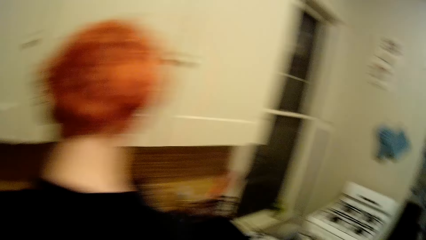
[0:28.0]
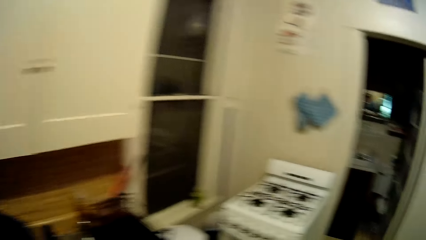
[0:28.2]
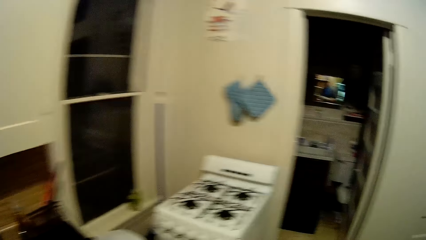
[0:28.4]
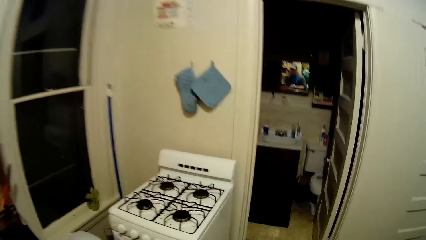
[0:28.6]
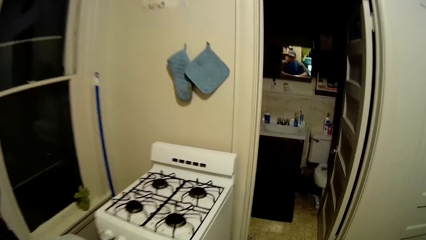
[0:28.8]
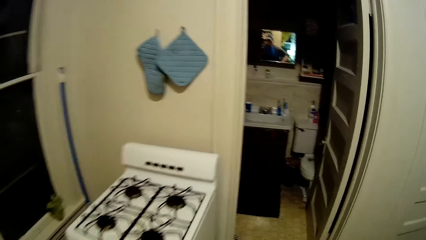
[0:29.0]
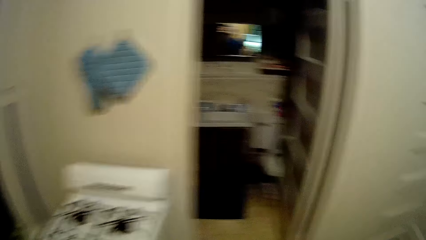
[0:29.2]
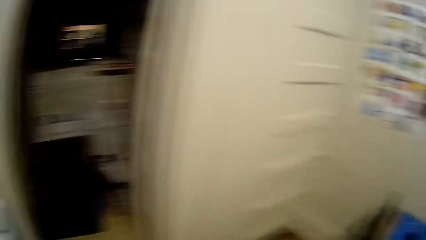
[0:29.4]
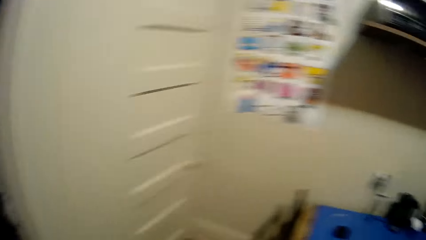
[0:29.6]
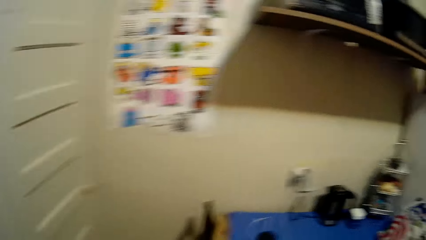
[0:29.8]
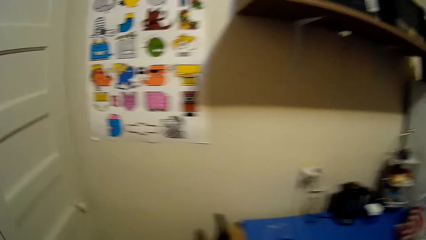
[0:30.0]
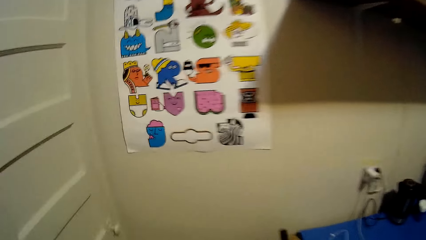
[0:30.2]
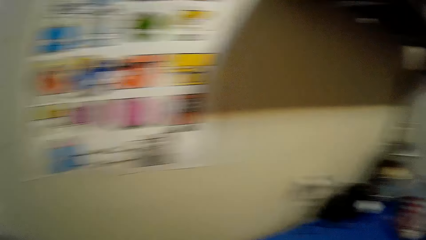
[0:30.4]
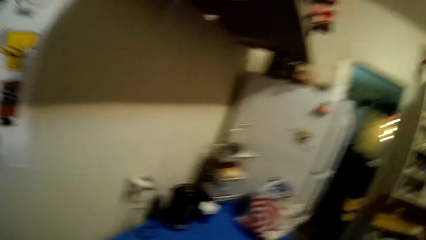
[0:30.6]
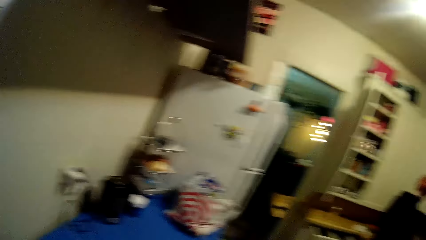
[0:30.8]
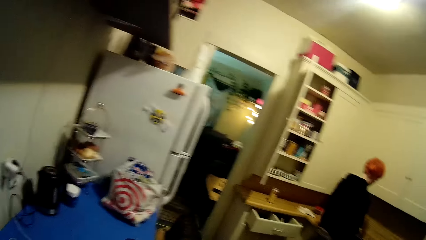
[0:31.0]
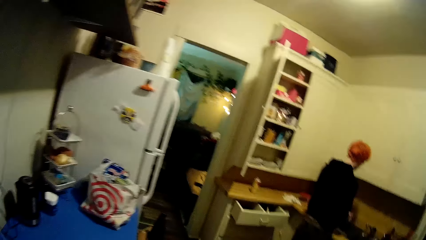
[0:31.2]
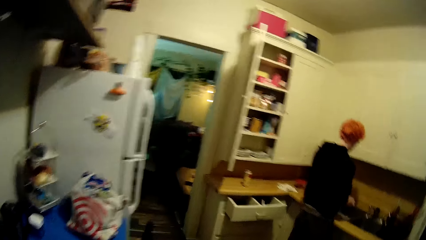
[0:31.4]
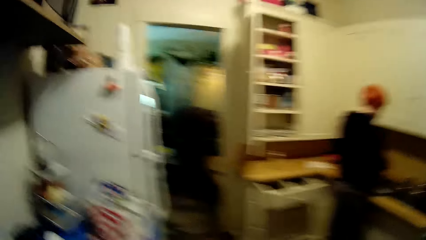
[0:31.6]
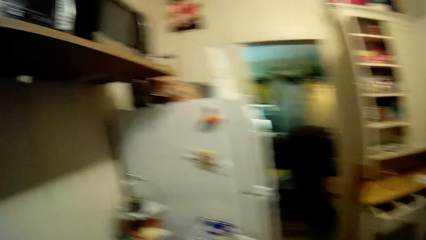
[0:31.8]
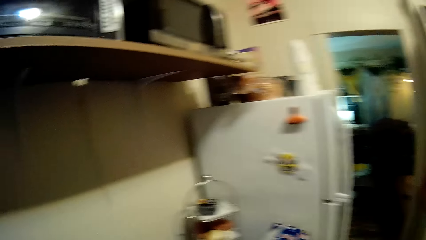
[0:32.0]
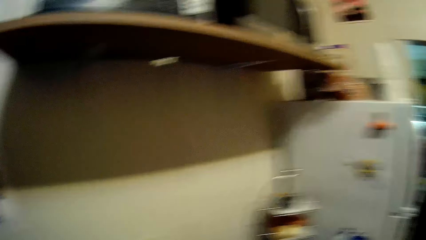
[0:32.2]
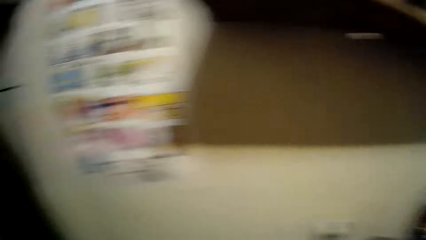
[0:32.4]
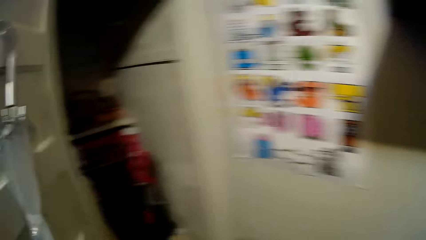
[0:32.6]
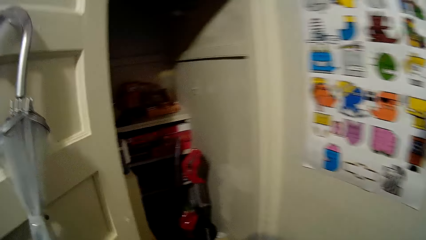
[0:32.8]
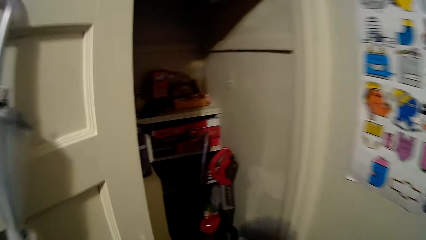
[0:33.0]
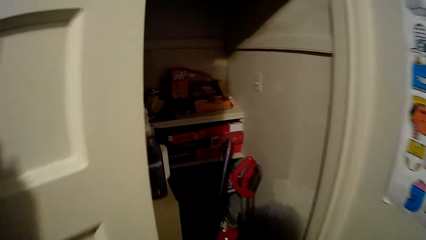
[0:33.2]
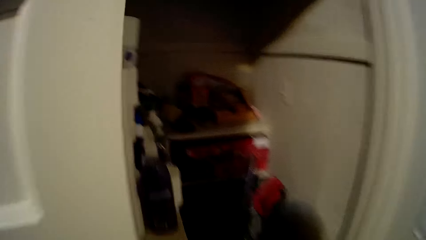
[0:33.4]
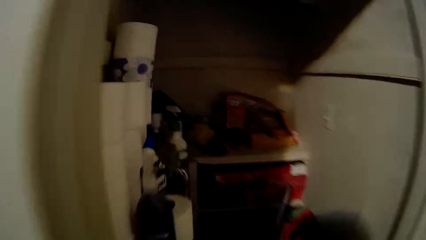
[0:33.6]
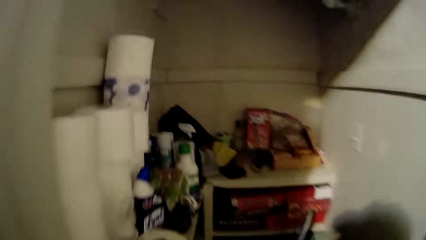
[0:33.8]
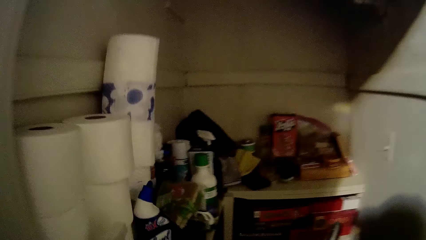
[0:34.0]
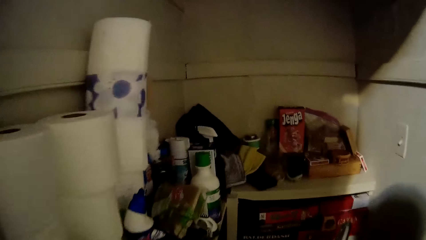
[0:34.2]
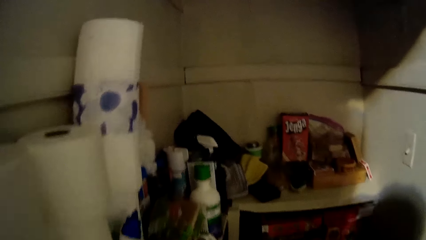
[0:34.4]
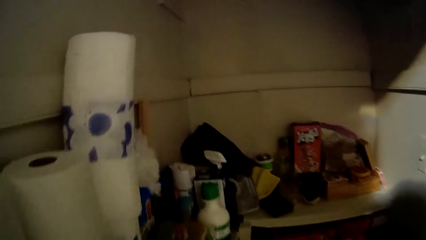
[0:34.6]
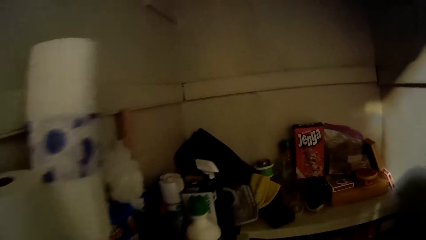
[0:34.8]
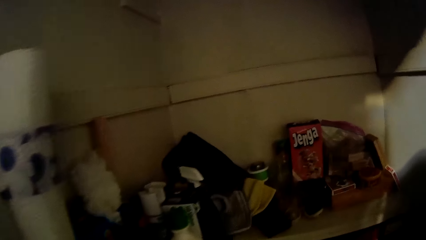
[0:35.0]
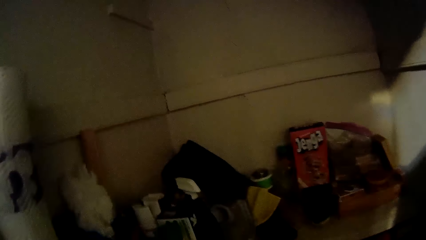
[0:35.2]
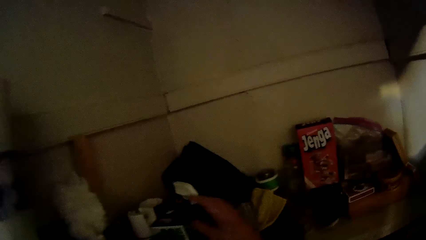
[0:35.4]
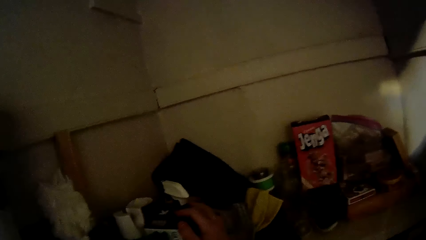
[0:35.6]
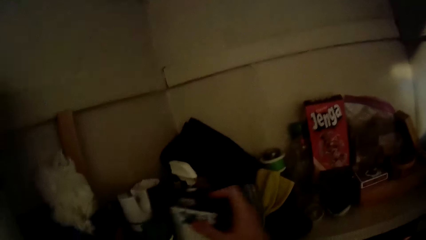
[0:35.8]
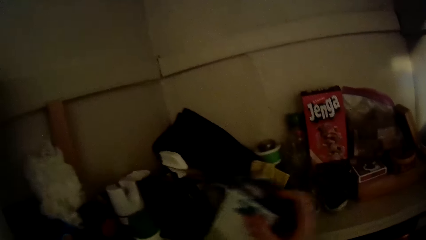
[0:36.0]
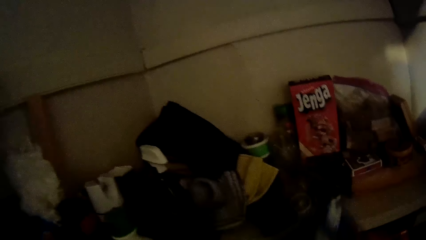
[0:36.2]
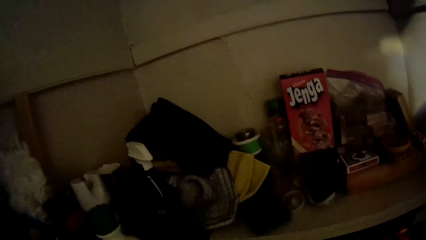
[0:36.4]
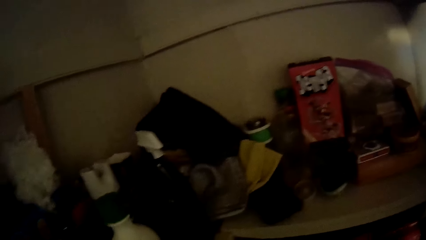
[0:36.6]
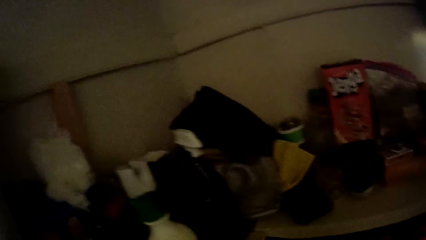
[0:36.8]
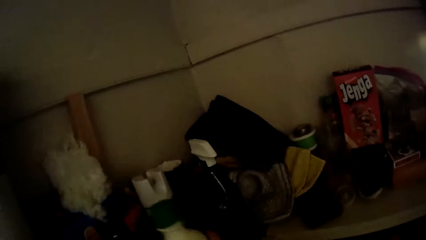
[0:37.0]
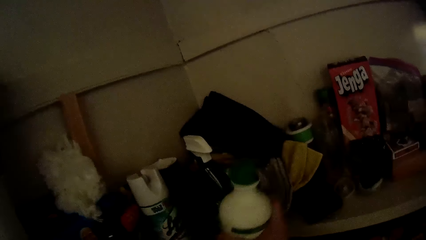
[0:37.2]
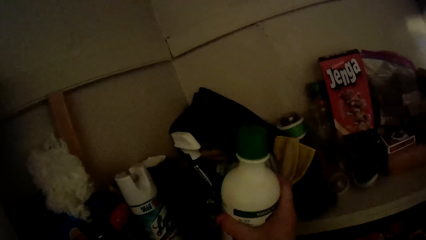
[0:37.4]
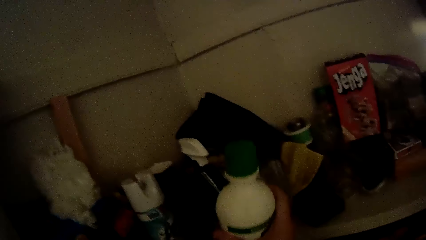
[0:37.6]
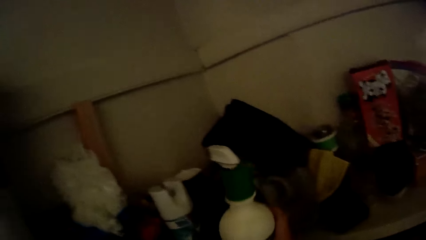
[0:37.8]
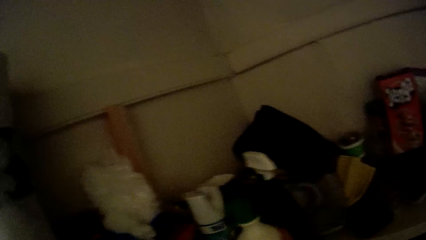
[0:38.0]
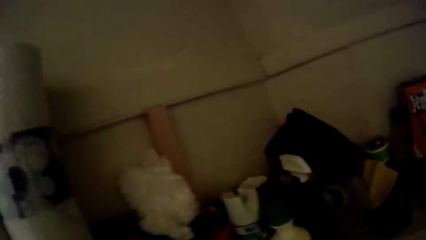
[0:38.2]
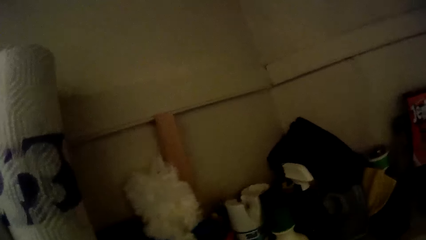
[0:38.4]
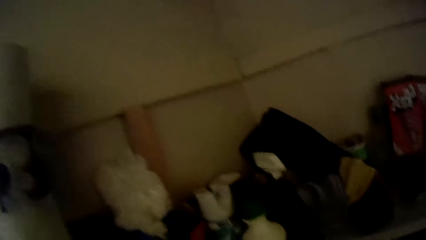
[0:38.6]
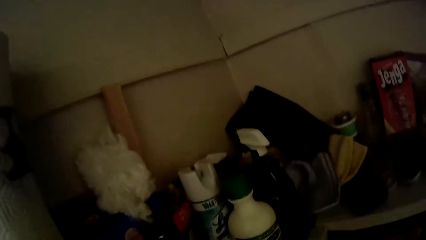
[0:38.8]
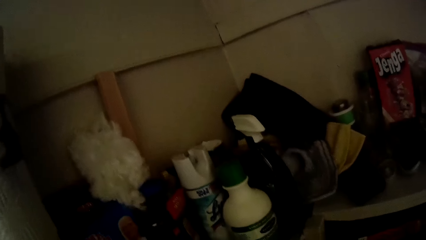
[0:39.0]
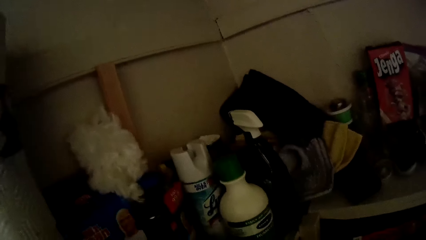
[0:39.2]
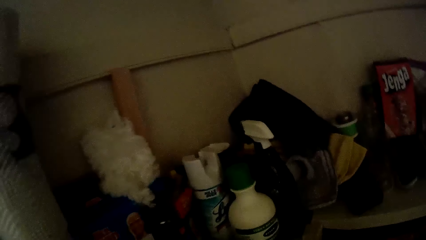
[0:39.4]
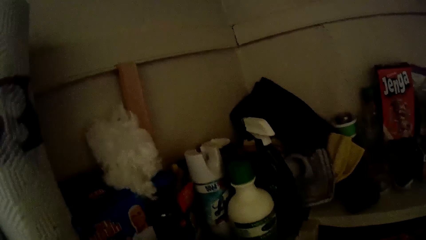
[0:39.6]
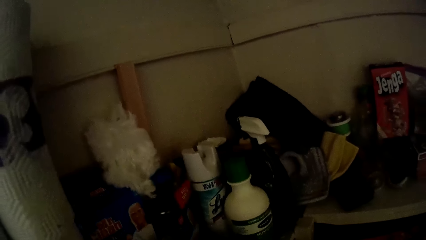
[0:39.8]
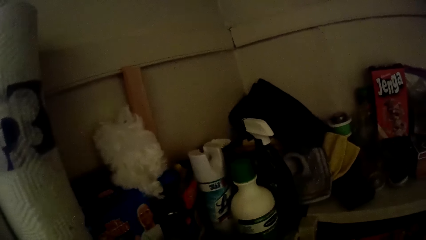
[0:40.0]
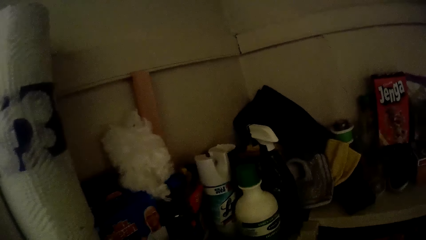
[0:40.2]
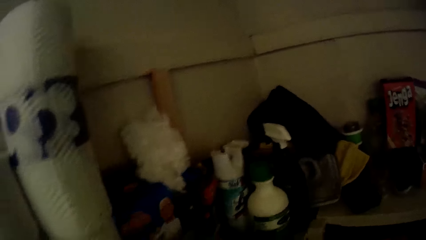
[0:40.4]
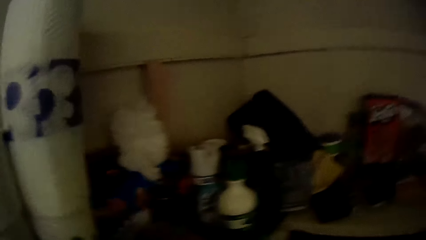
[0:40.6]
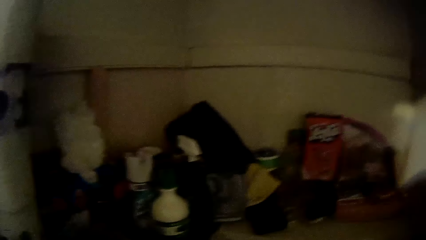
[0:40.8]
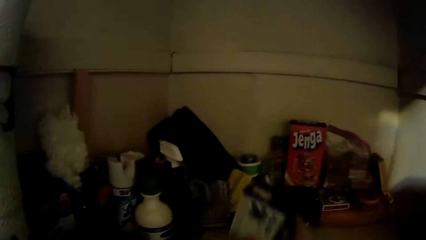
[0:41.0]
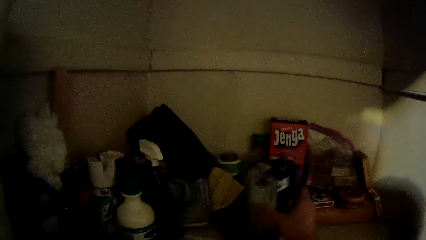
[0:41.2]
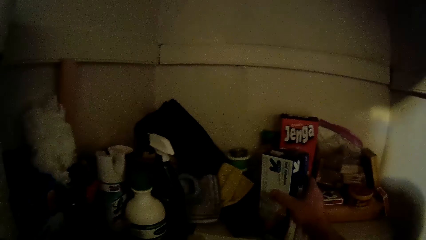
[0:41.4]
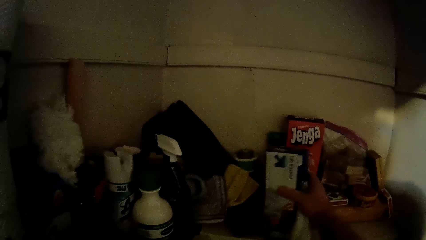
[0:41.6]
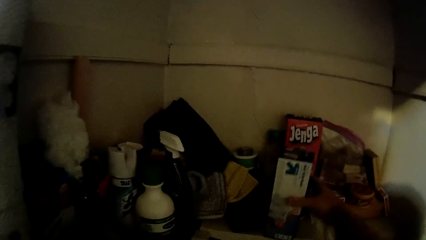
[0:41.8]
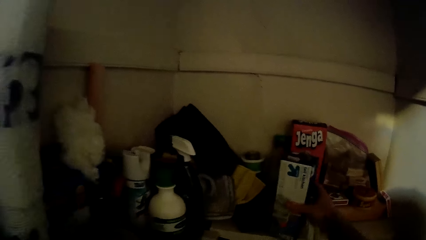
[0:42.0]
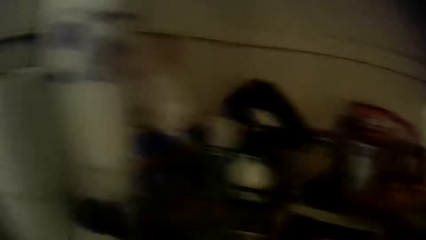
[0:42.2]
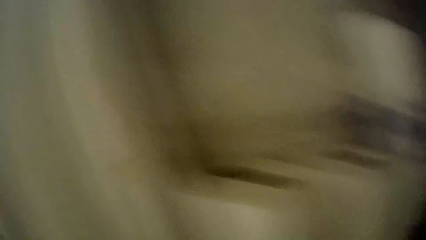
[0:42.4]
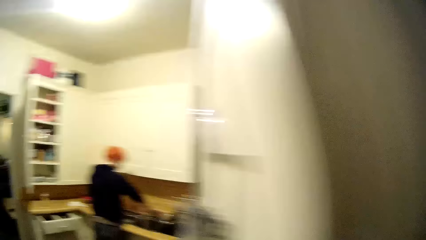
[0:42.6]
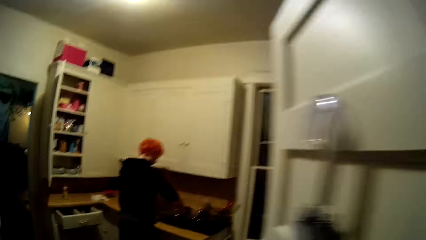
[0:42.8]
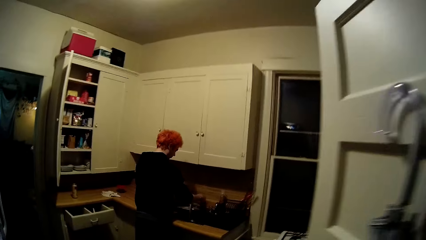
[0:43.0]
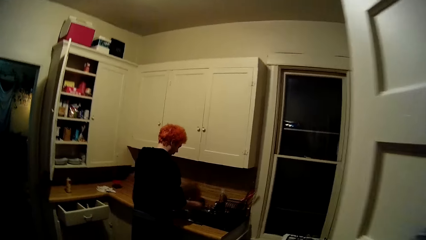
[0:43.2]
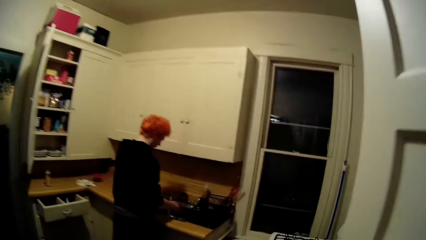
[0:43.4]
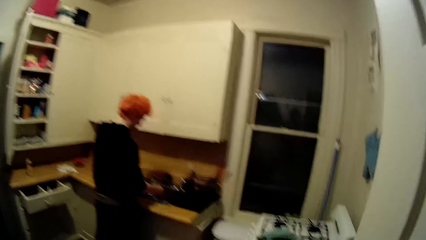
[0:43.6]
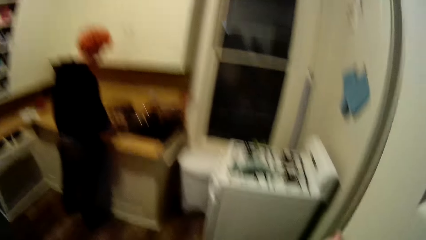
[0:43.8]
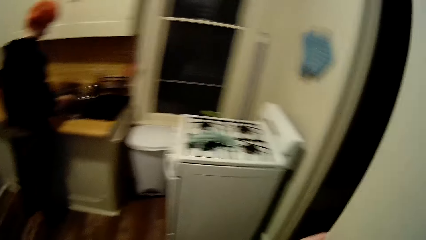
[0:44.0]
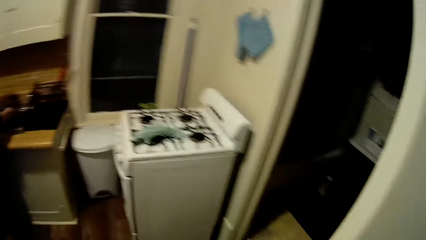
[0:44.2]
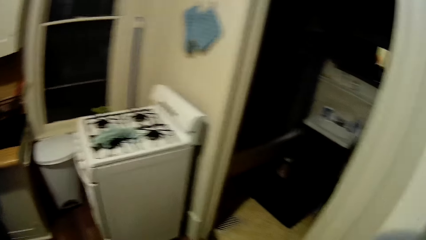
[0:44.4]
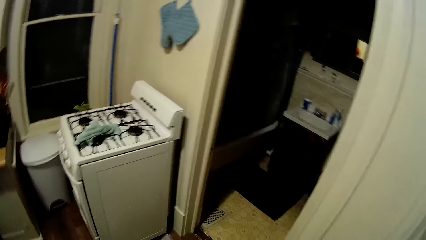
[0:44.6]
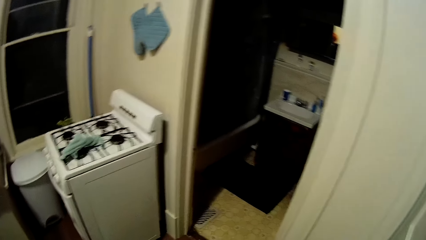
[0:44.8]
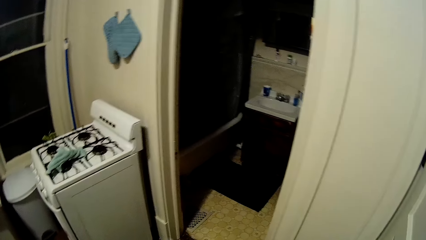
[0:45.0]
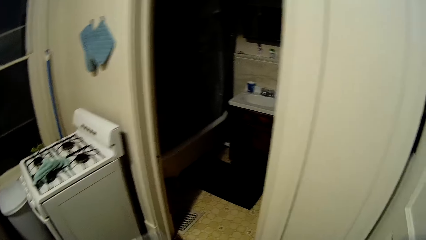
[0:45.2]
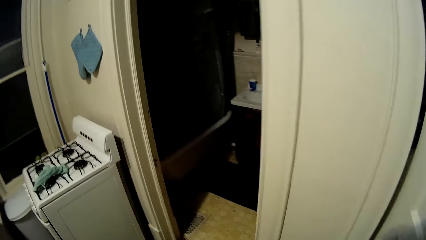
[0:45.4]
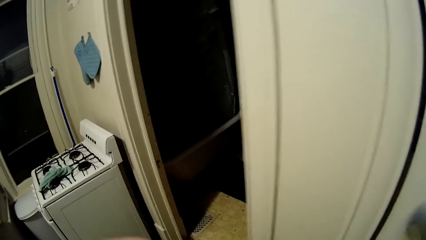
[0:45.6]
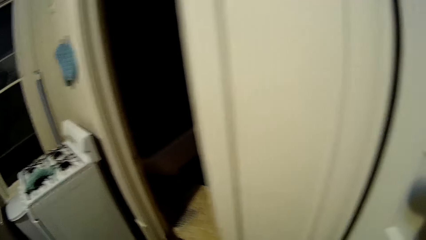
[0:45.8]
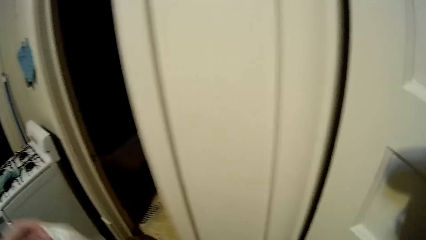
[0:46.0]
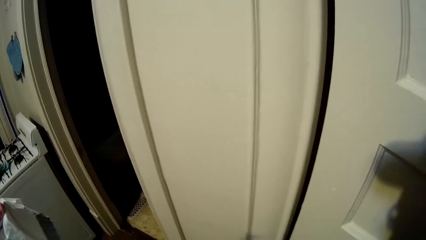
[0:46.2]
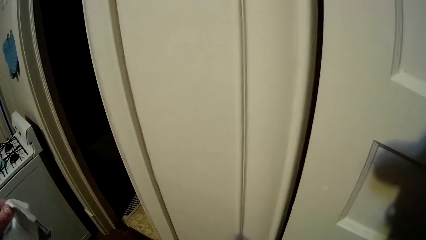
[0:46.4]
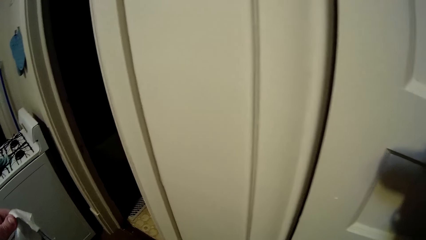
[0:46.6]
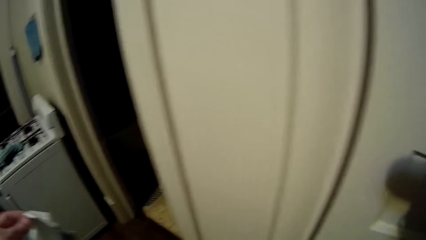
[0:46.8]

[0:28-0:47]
The camera wearer walks into a closet. They pick up the container from the shelf. They drop the pack of milk on the shelf.
